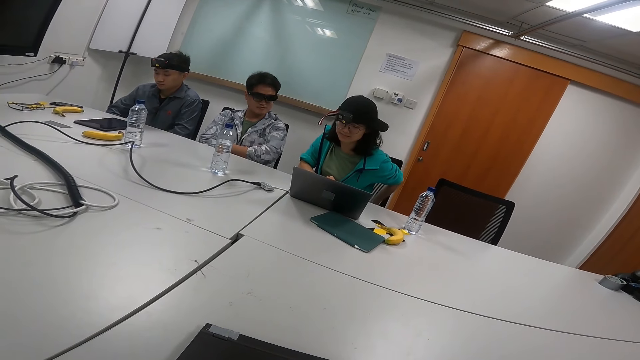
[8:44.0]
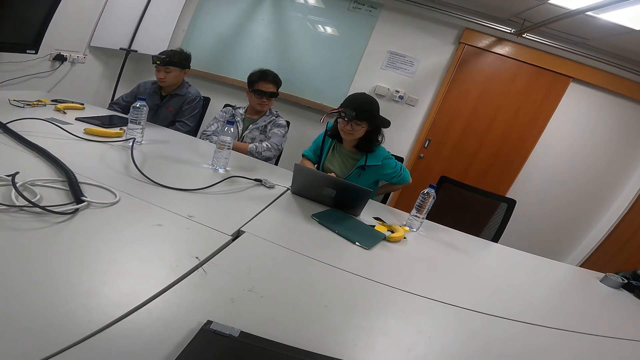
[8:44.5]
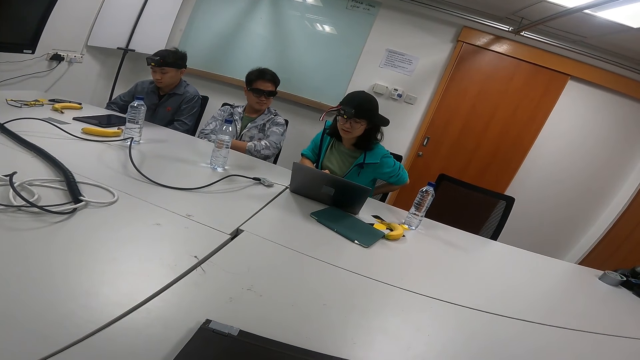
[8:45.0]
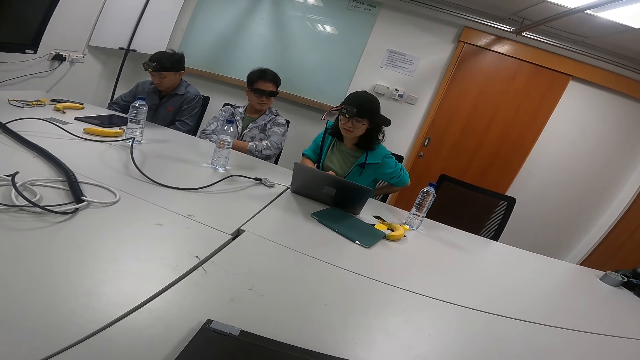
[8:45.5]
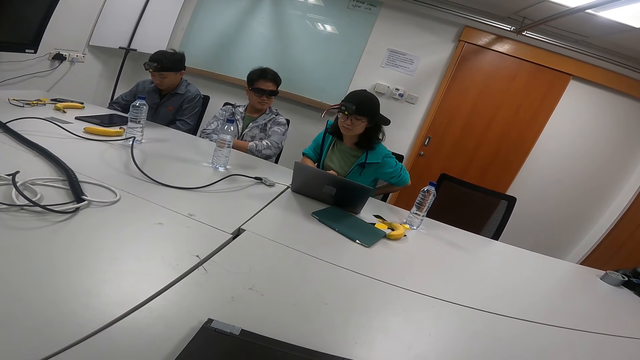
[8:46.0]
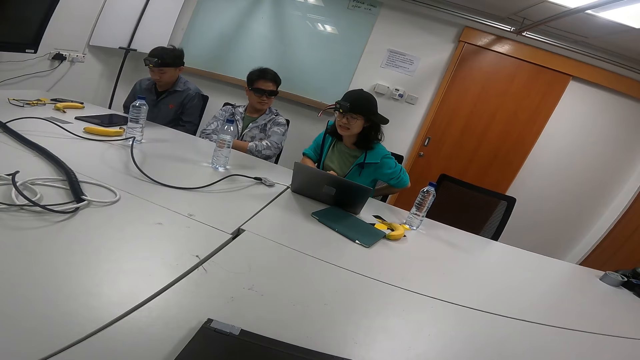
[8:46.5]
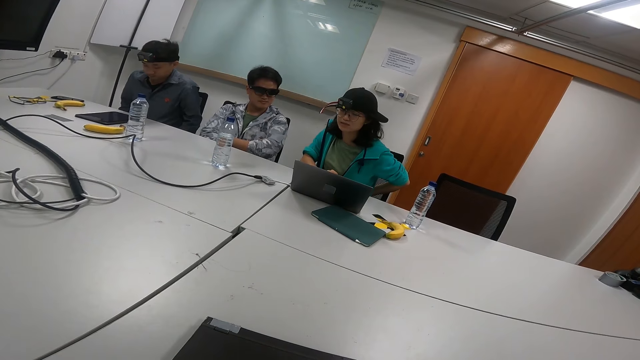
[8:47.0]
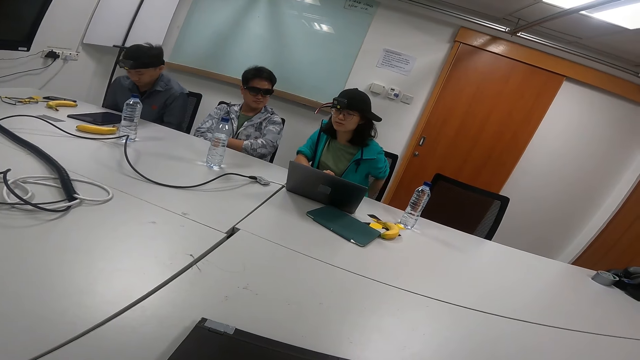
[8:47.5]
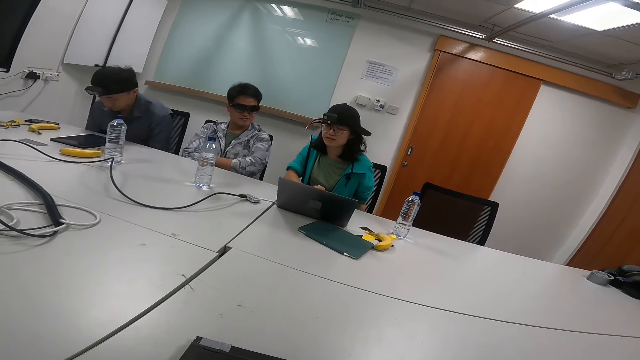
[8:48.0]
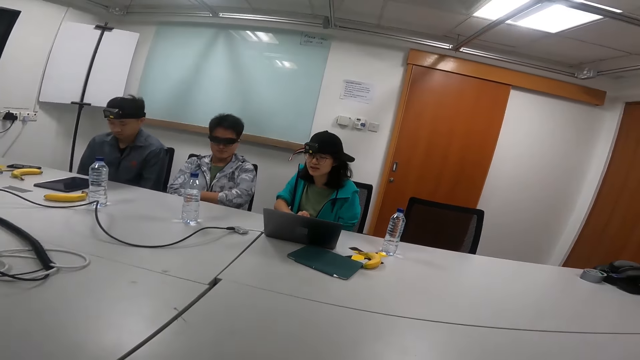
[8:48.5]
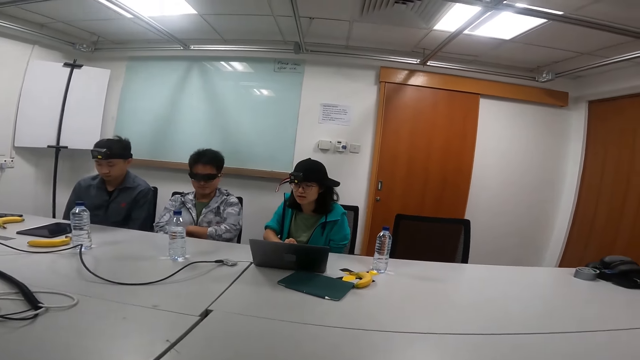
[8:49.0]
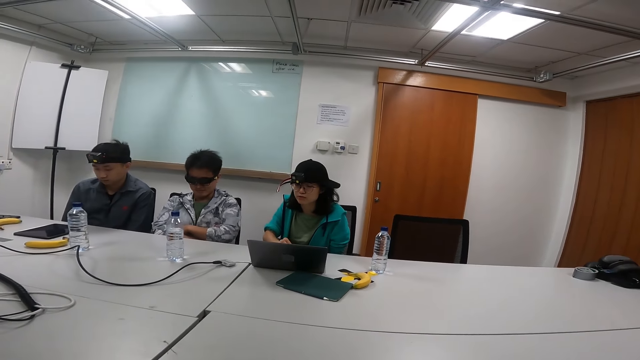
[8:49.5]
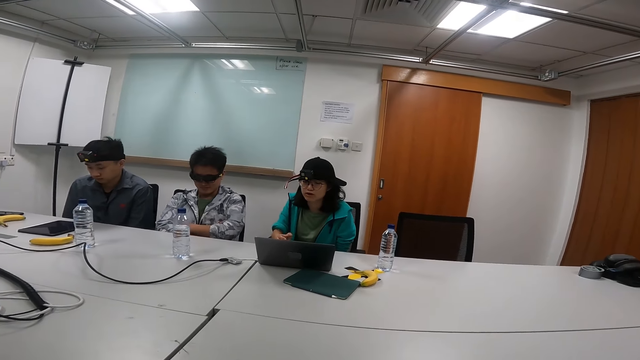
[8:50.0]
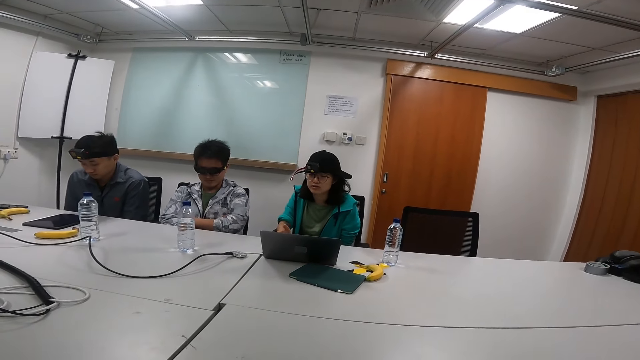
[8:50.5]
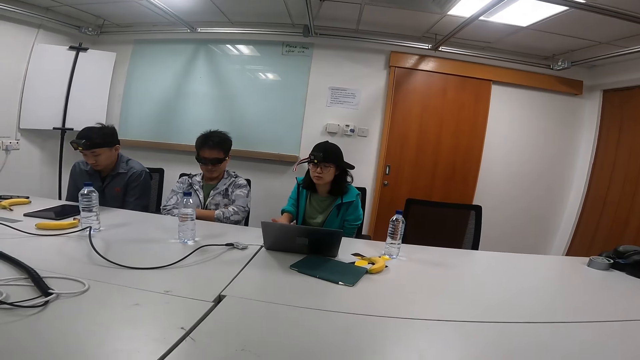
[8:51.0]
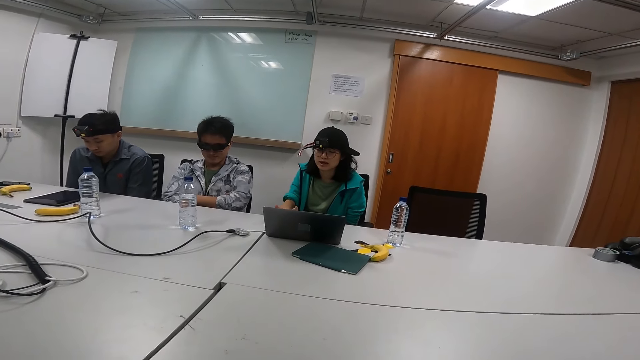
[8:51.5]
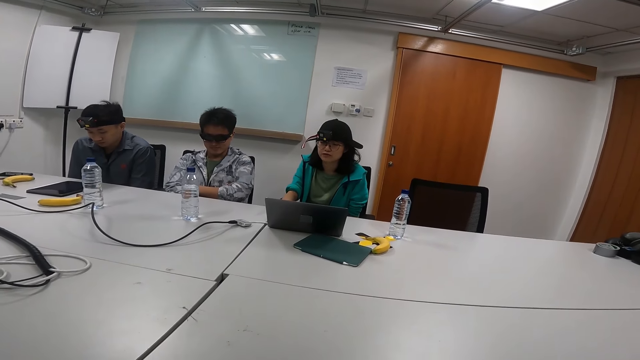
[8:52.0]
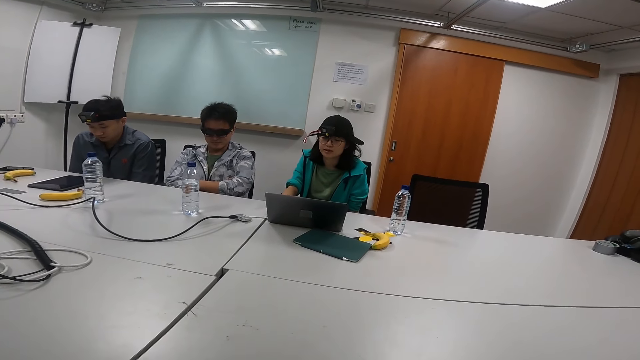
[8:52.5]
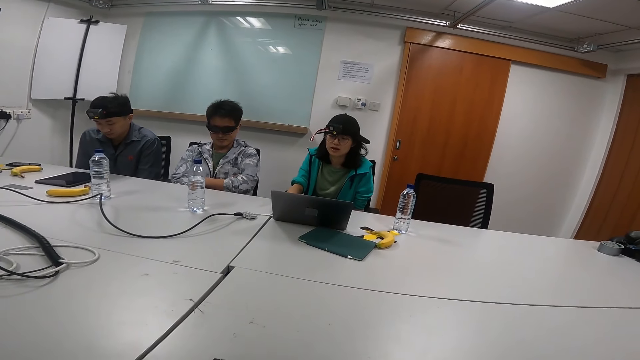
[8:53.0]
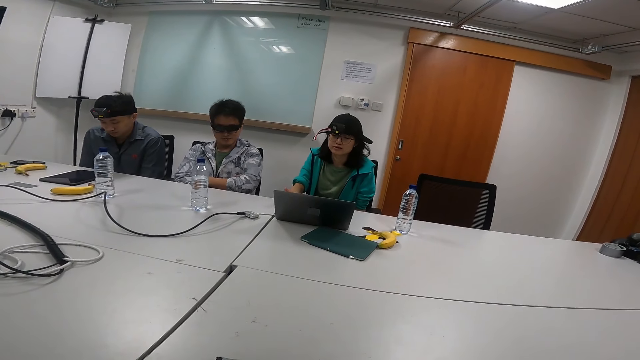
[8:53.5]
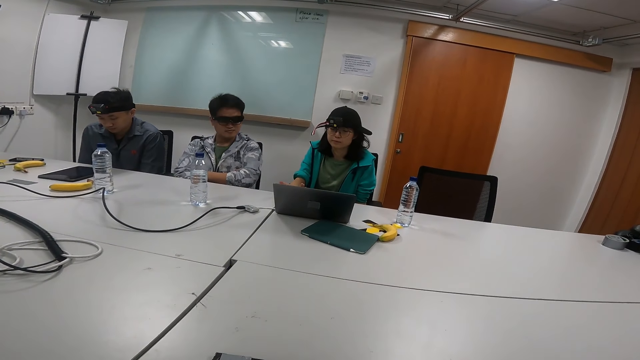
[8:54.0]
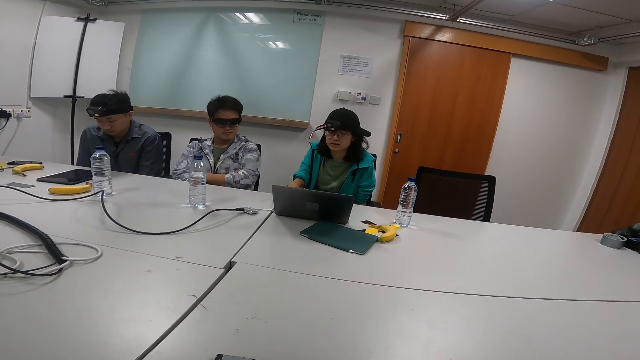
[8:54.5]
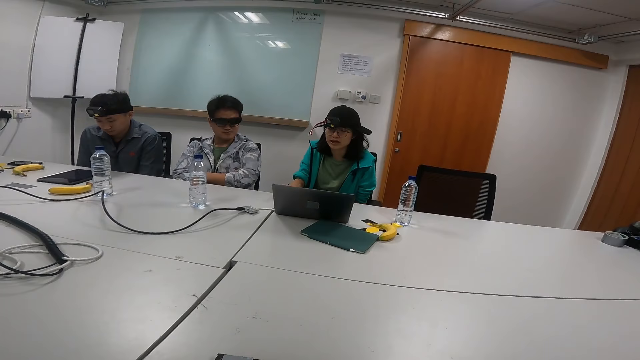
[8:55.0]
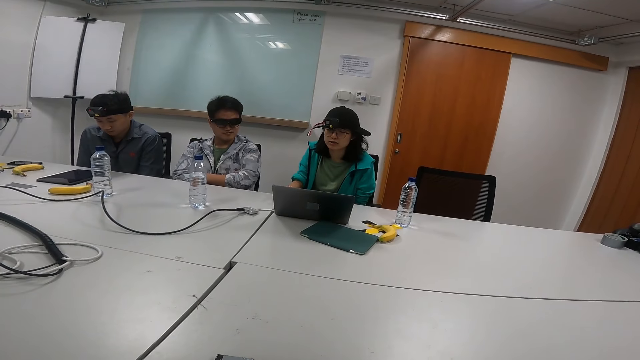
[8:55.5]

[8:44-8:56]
A person touches her back. Another person stretches on the seat.

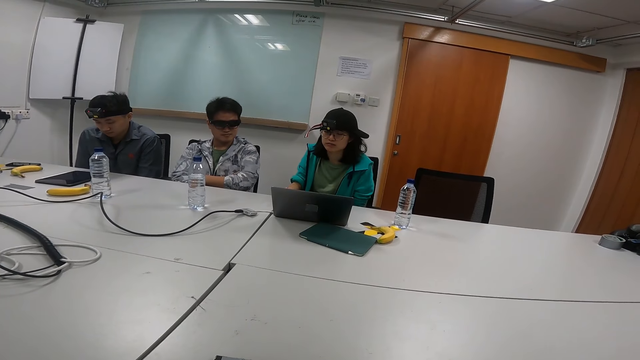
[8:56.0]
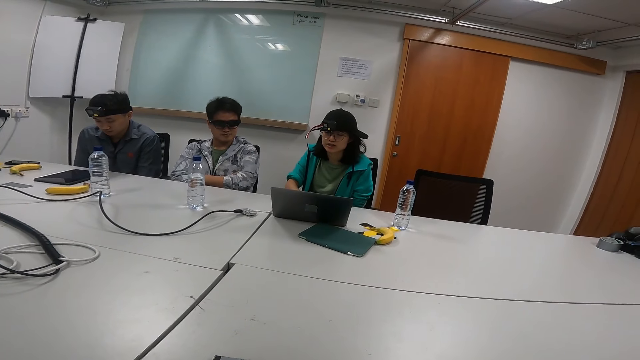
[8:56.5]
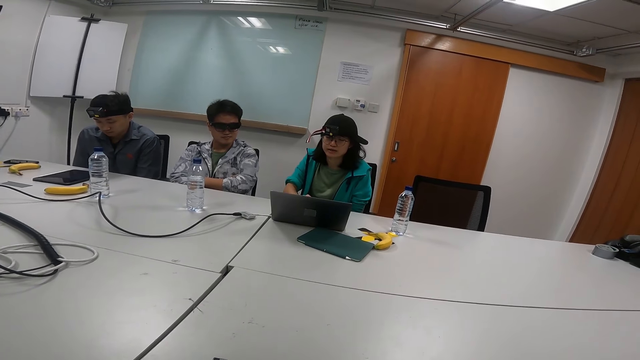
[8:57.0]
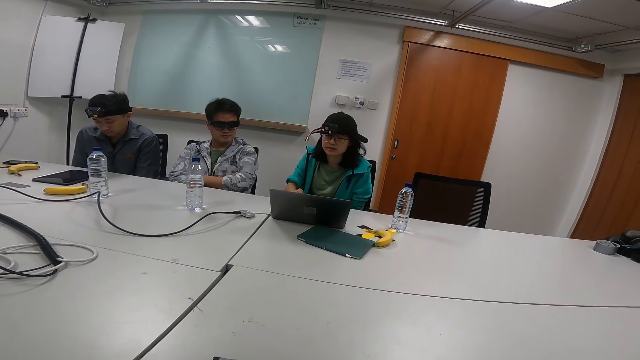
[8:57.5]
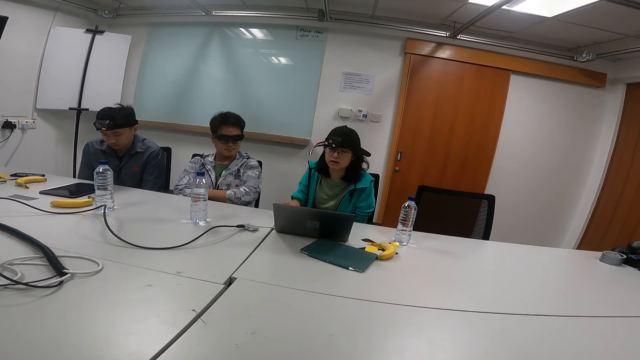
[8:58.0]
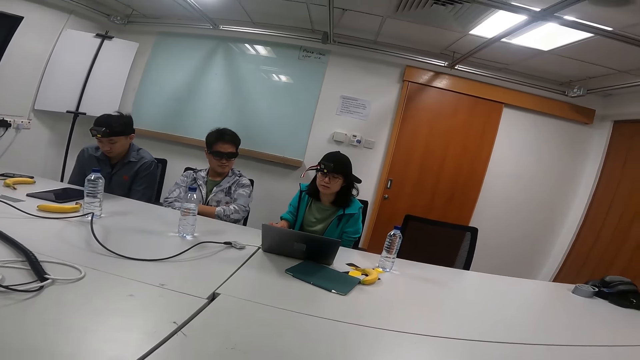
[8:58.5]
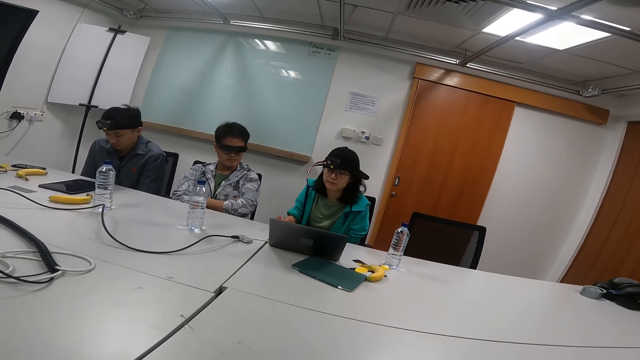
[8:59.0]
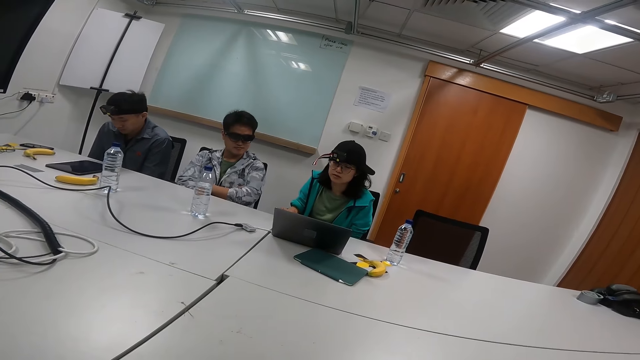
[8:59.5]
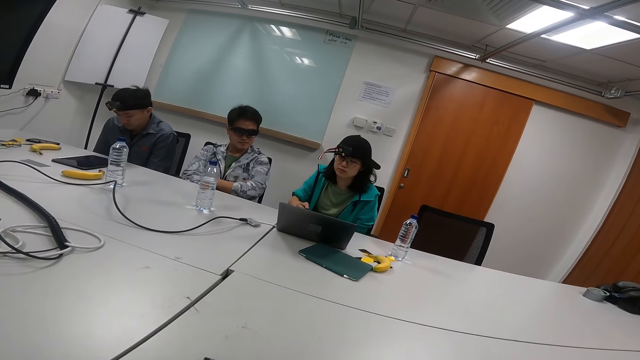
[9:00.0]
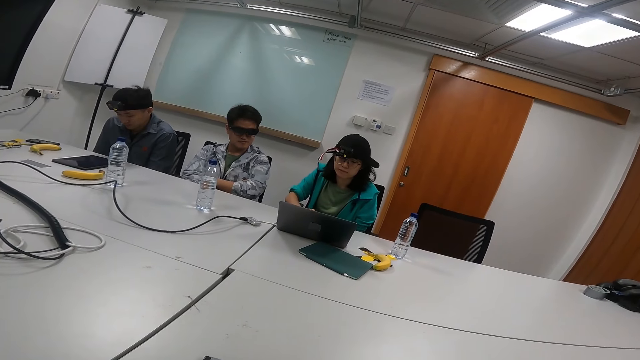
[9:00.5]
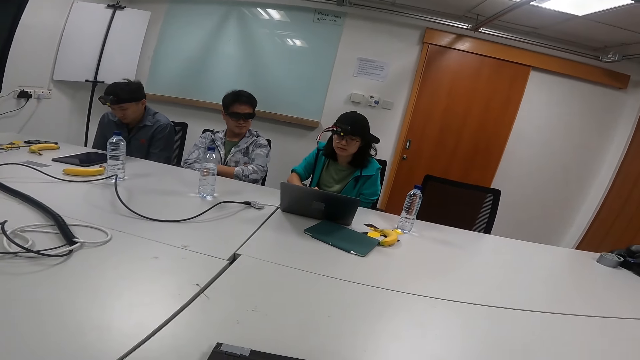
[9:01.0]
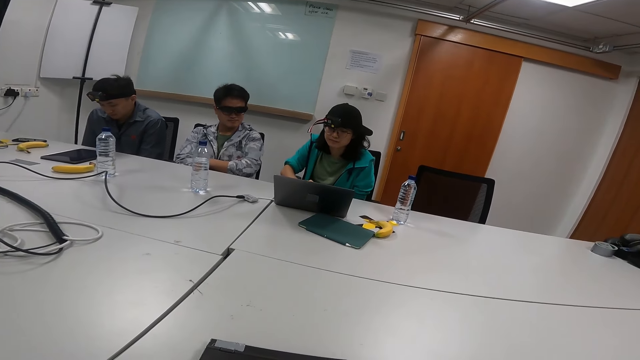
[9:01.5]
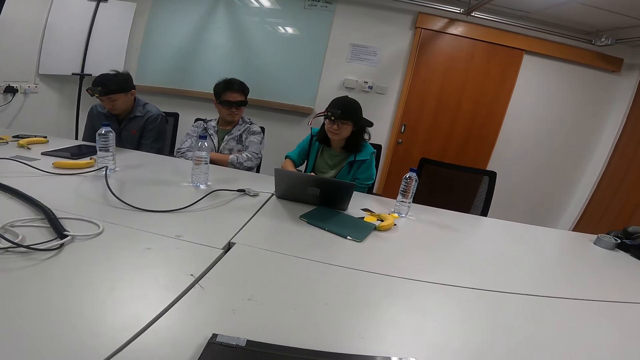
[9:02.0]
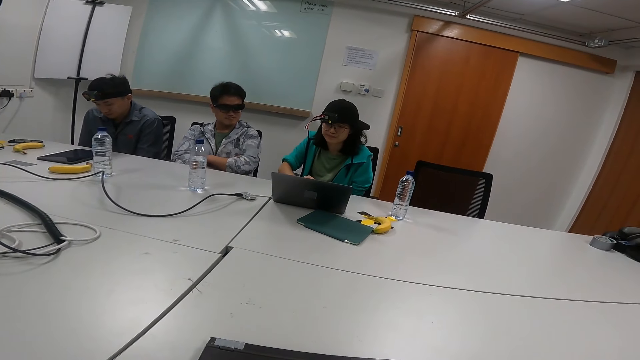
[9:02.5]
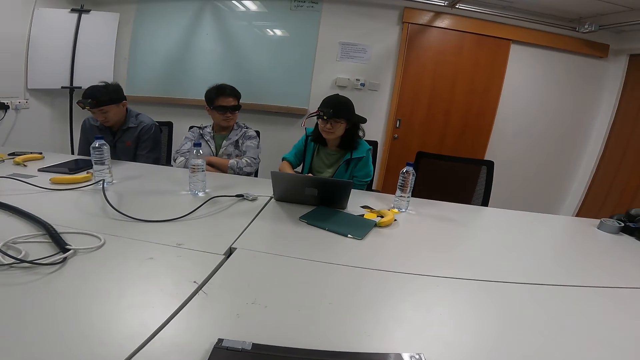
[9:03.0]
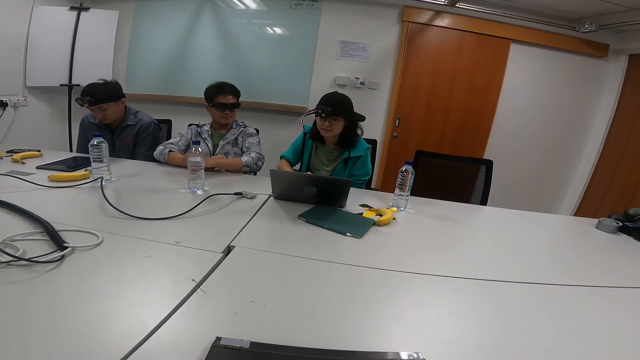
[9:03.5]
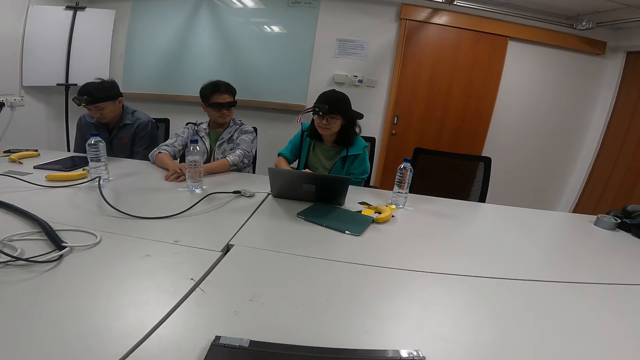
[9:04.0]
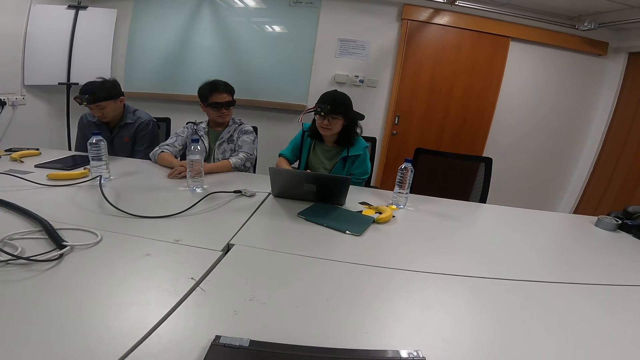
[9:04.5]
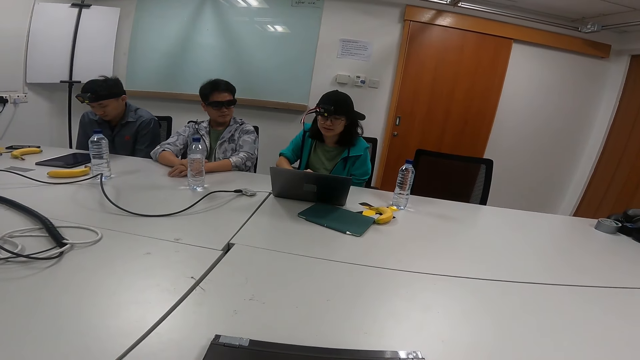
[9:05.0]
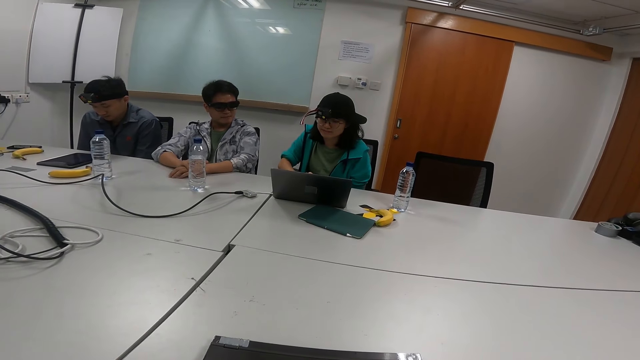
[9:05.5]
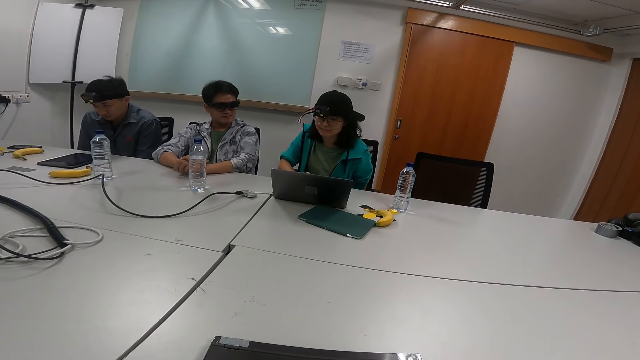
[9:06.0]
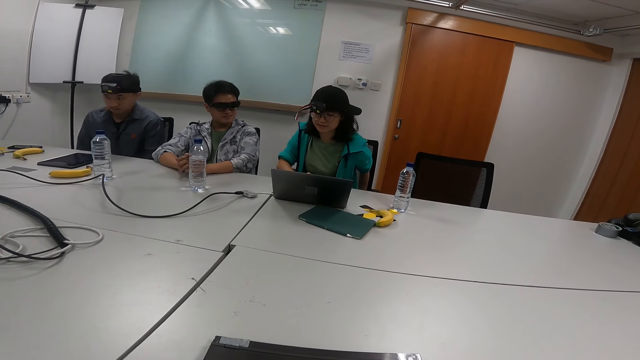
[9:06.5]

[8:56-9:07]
A person puts hands on the table.
